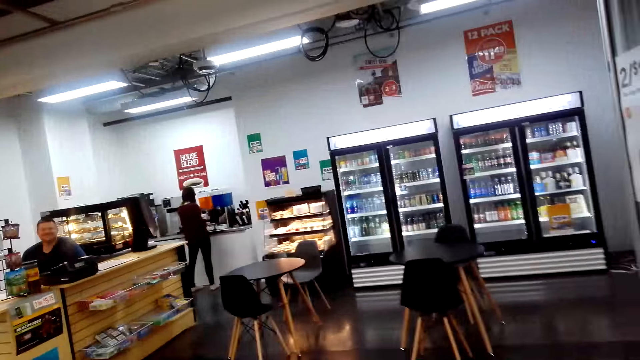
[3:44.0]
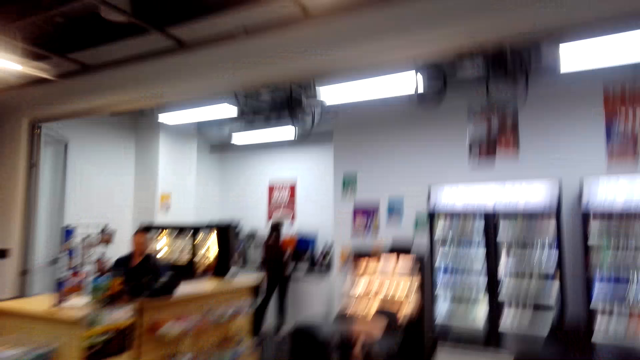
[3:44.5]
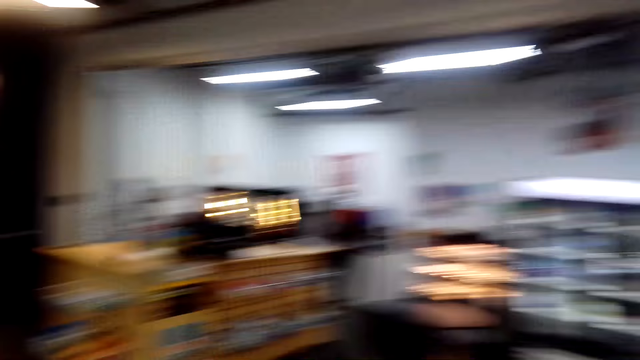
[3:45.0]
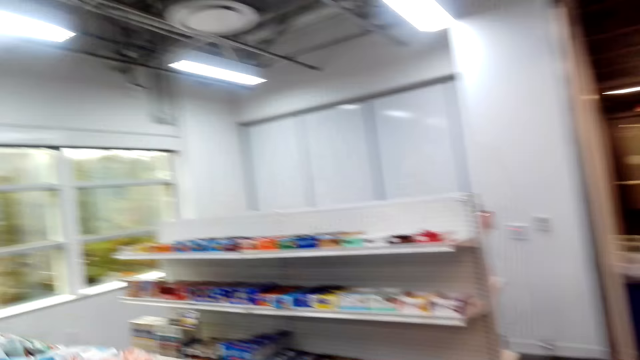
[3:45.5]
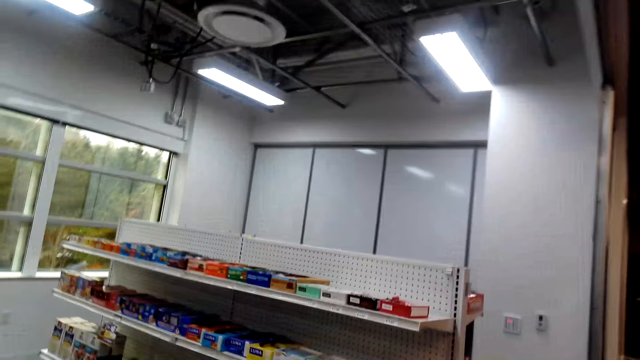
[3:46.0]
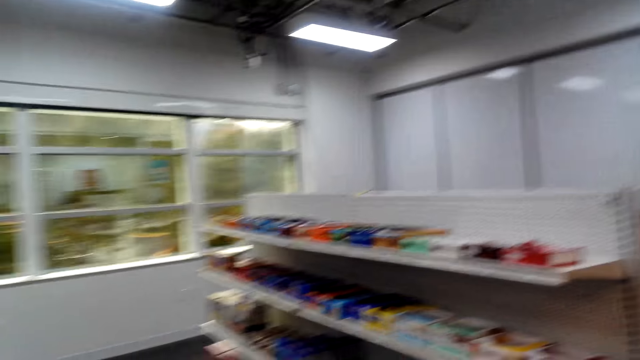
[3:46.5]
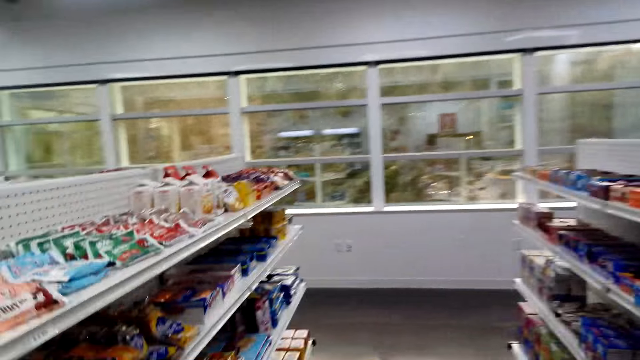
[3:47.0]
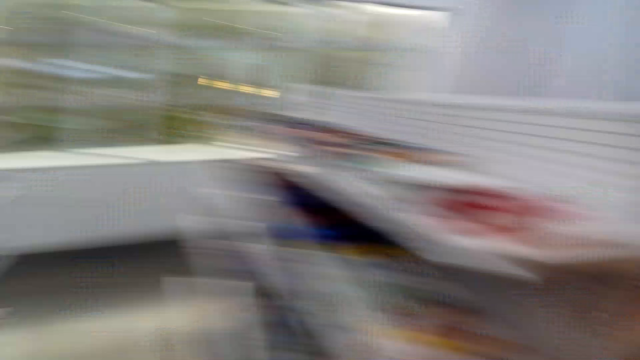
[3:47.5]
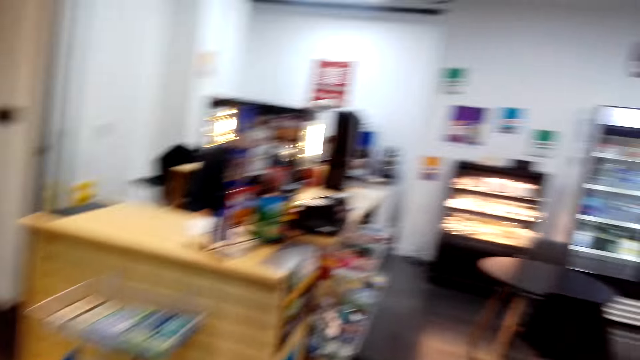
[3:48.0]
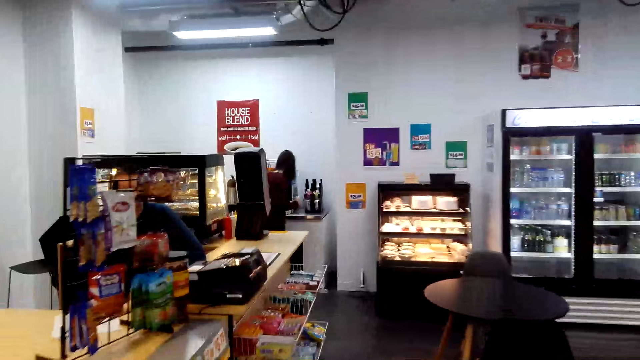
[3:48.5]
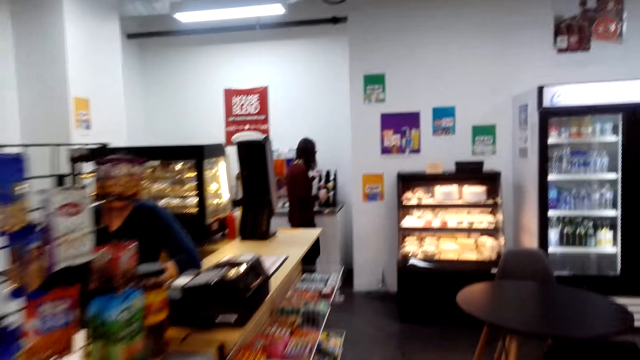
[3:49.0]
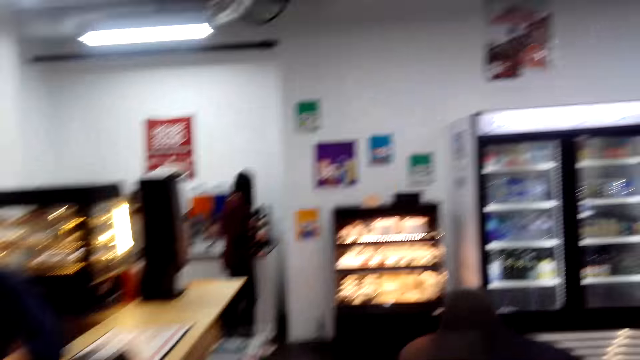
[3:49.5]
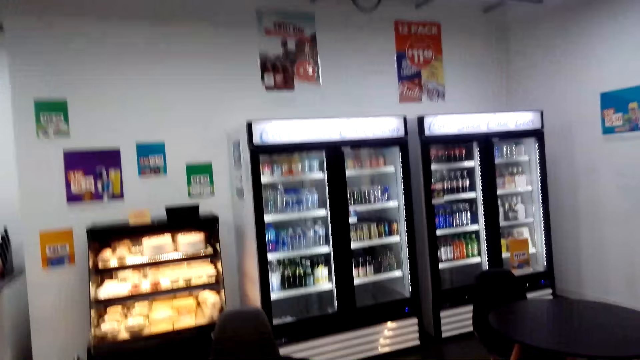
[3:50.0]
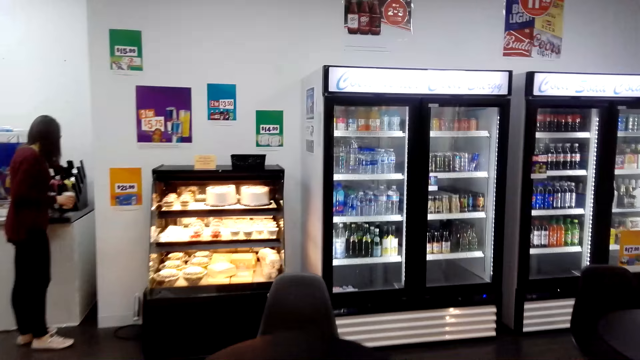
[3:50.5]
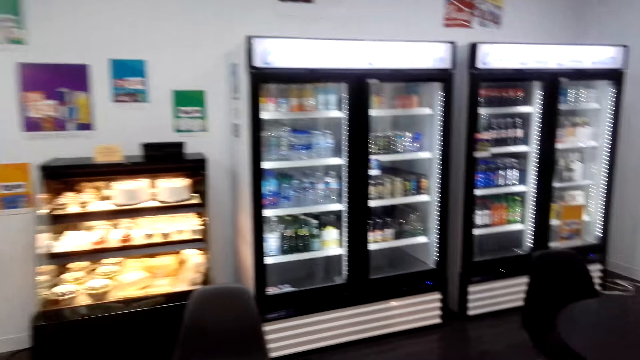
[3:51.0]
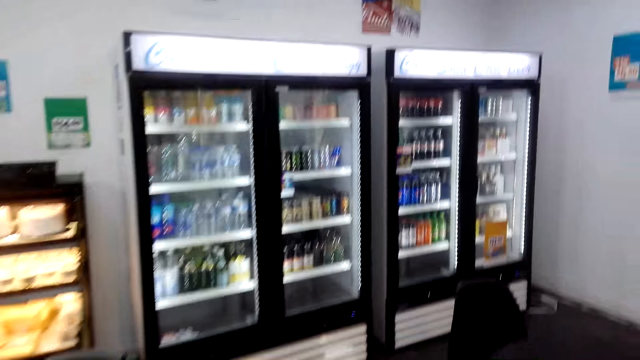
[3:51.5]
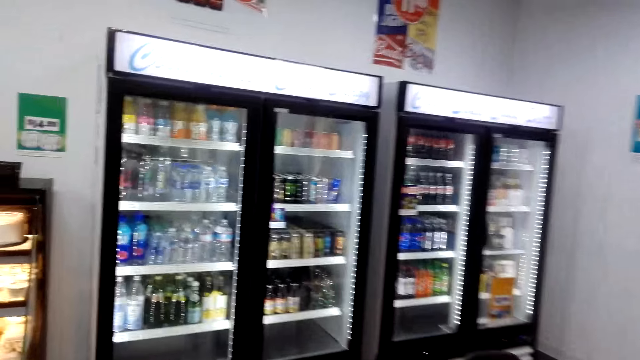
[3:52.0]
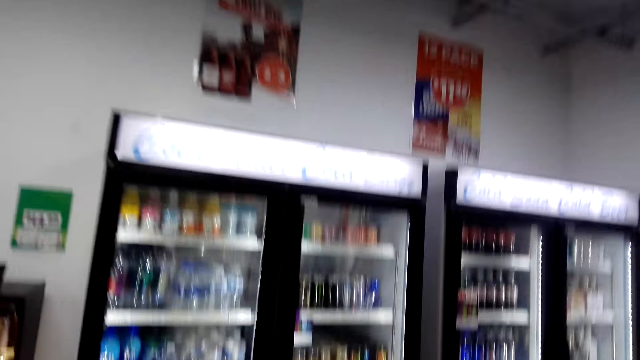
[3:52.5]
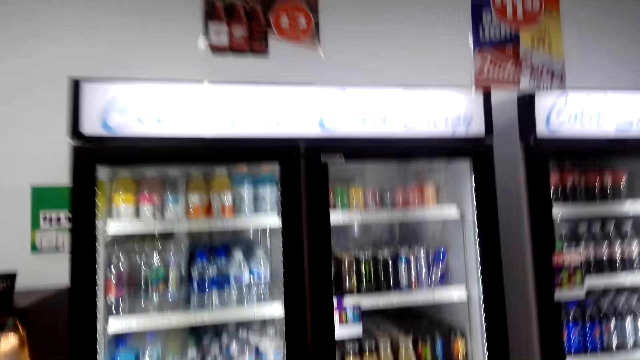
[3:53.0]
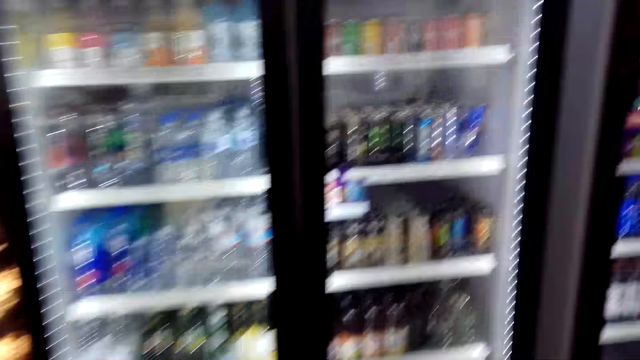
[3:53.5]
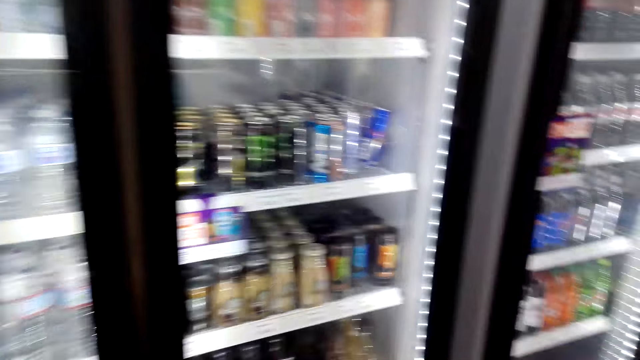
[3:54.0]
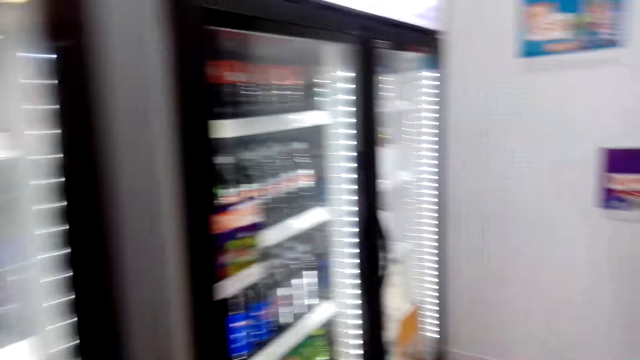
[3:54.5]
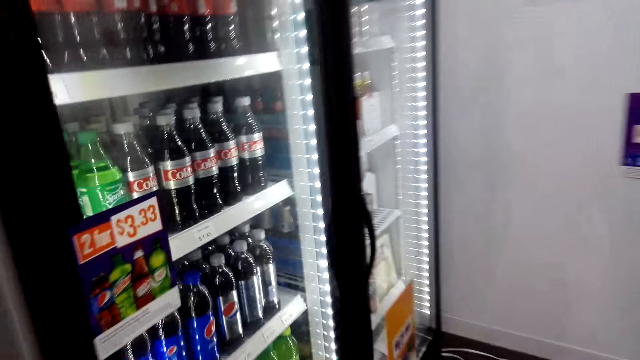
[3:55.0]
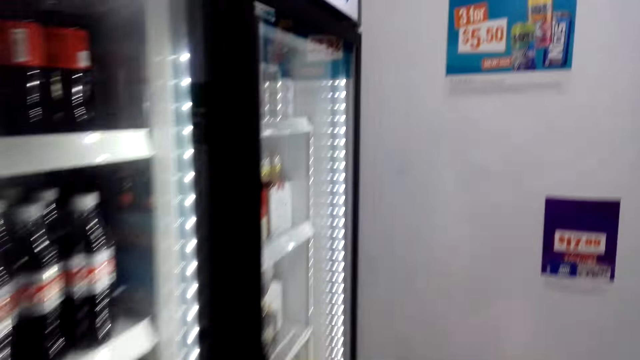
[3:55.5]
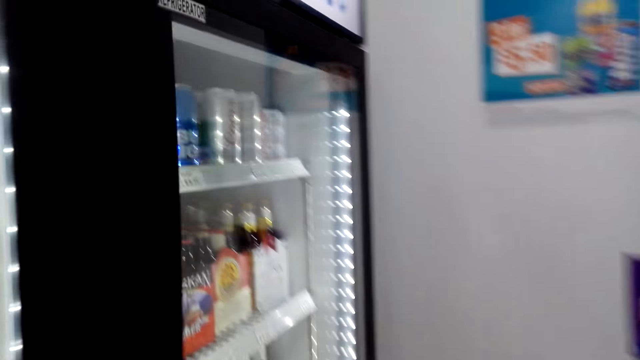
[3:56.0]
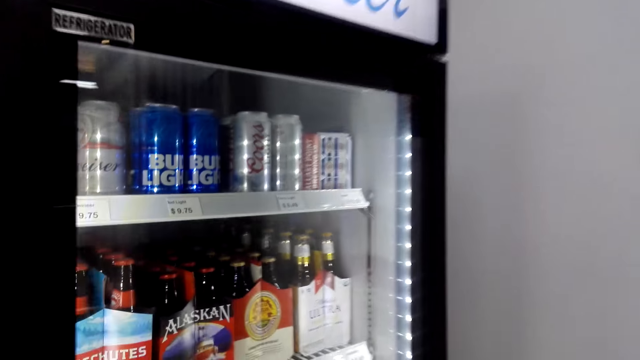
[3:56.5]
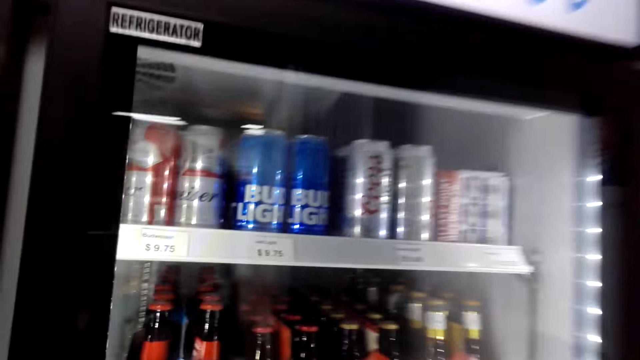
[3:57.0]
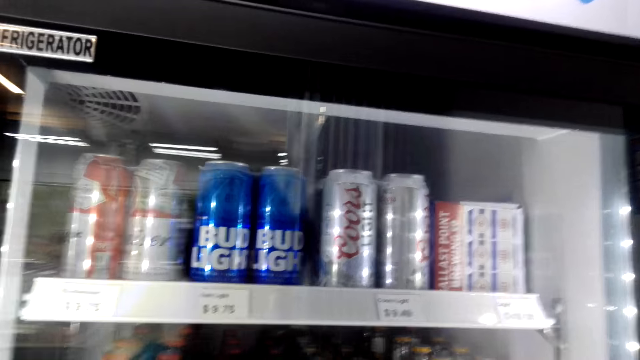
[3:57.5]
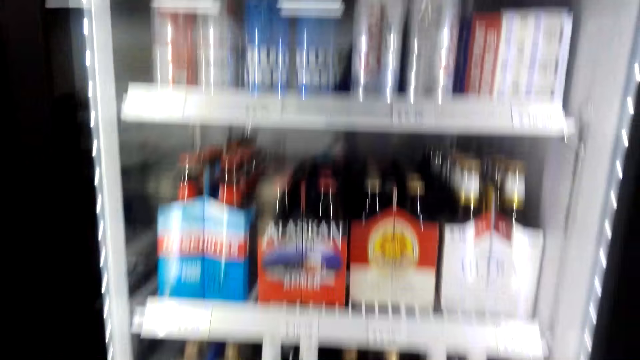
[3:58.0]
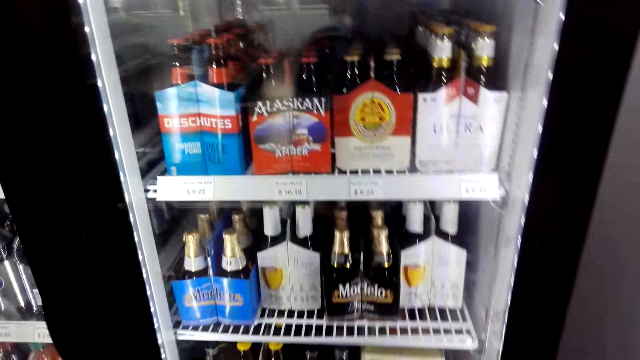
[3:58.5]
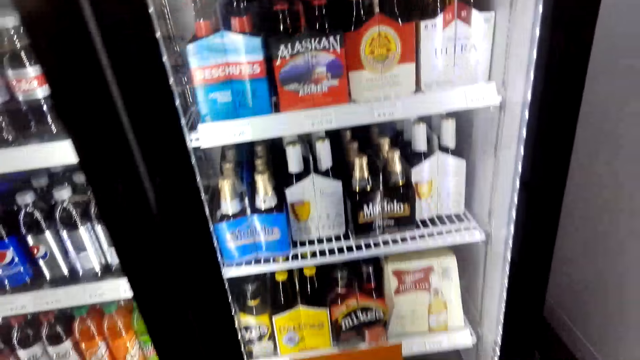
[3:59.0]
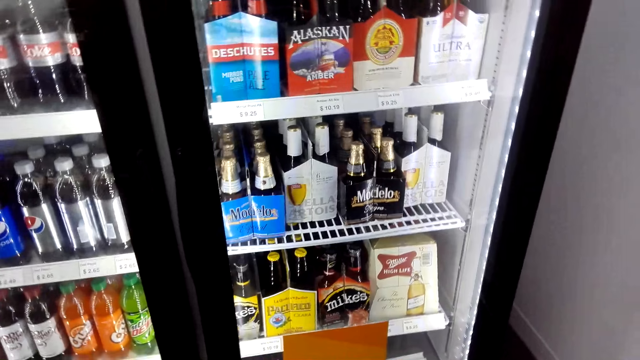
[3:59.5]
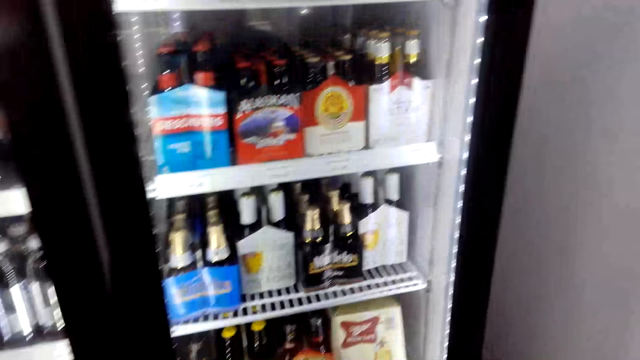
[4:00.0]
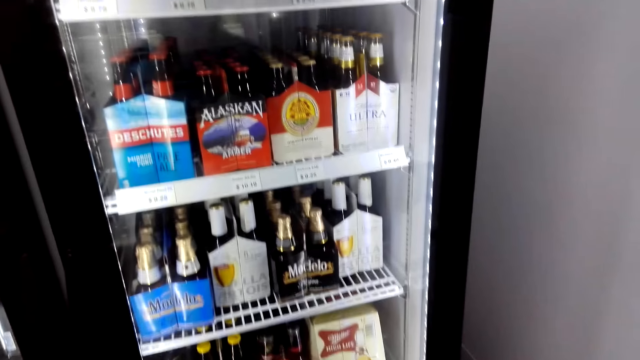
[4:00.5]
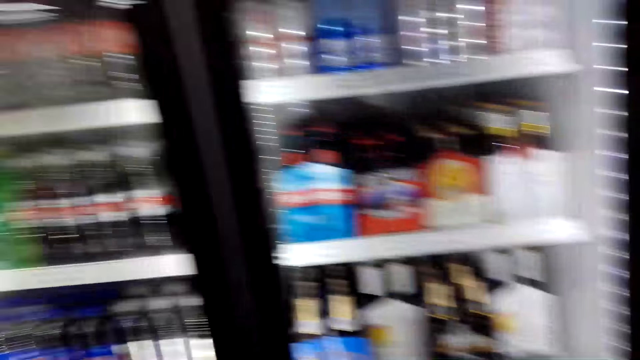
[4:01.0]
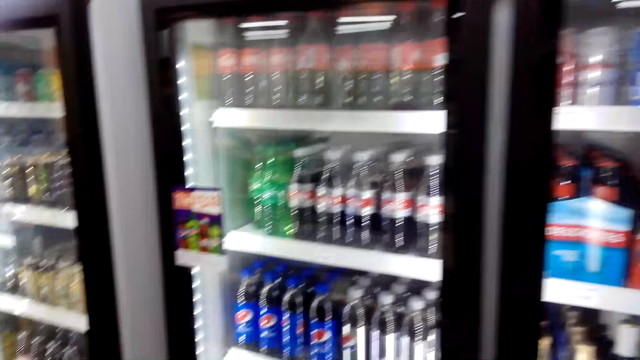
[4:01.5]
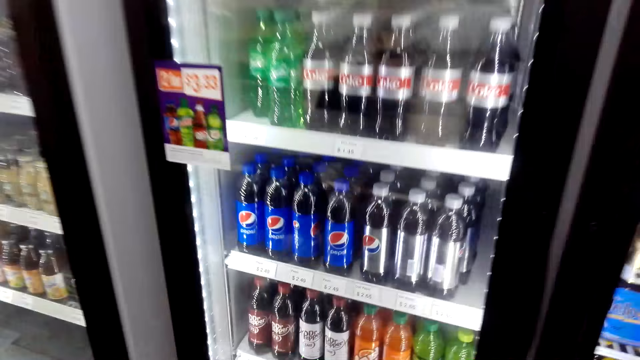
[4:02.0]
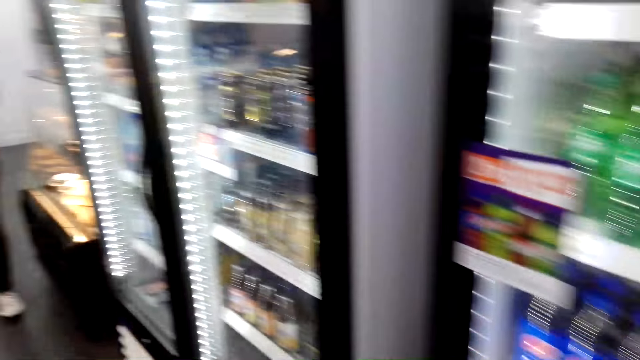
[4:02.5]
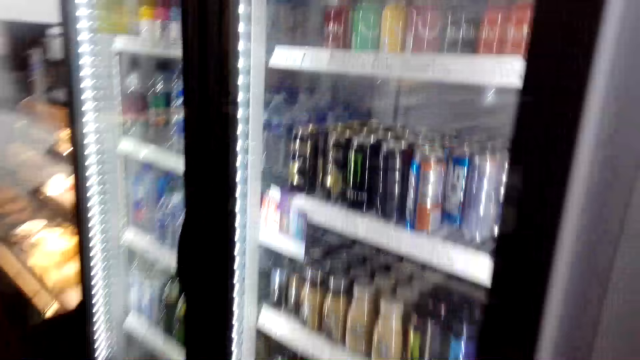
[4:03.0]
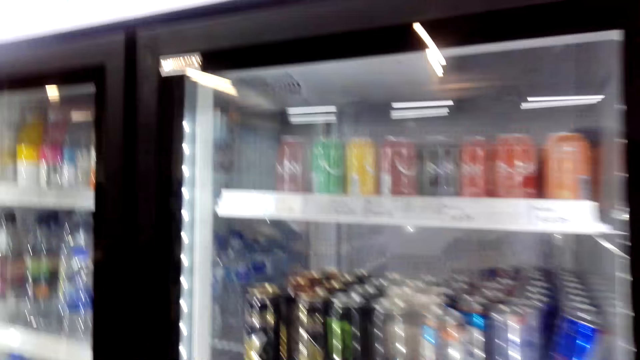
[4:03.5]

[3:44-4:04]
The camera wearer walks to the fridge. They look in the fridge.
